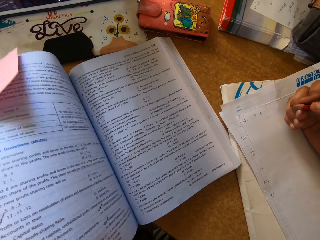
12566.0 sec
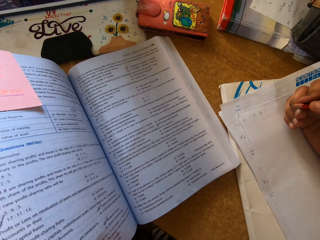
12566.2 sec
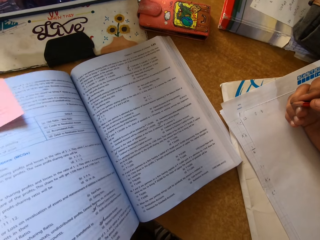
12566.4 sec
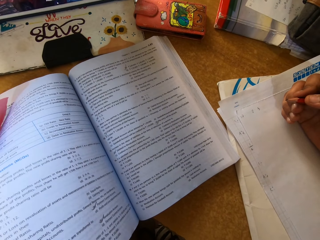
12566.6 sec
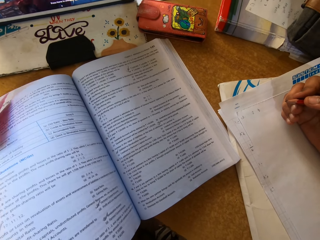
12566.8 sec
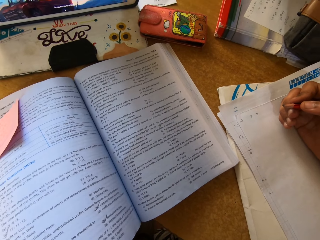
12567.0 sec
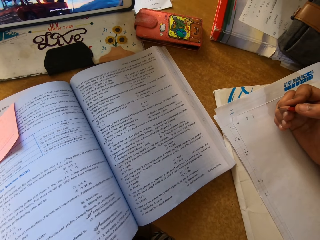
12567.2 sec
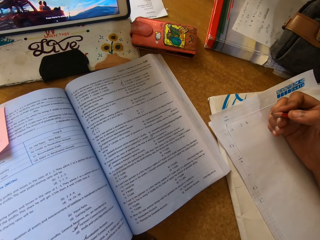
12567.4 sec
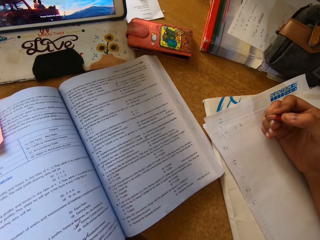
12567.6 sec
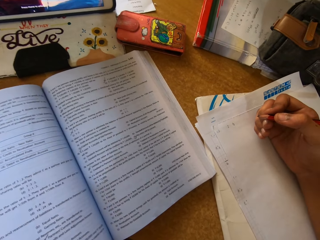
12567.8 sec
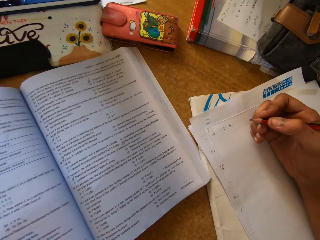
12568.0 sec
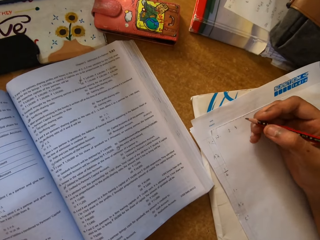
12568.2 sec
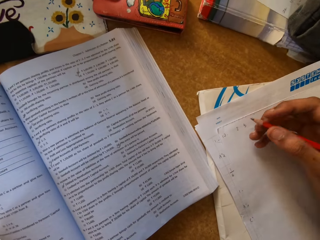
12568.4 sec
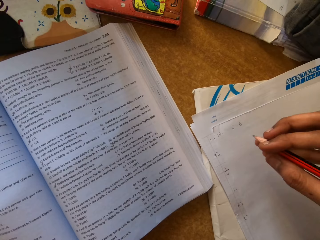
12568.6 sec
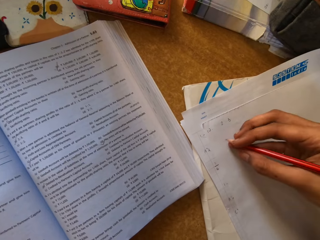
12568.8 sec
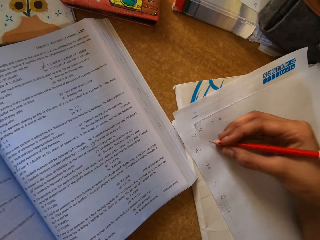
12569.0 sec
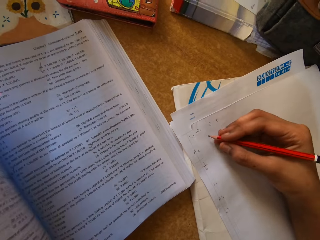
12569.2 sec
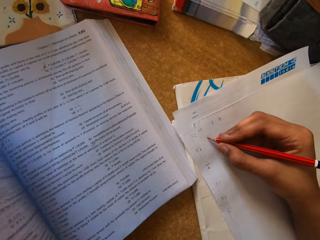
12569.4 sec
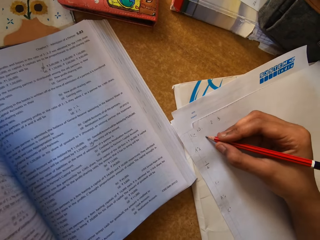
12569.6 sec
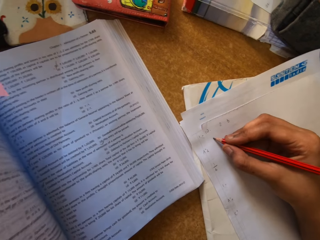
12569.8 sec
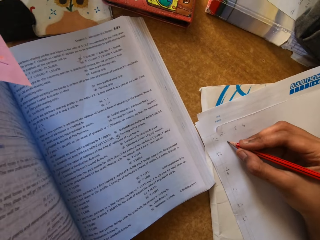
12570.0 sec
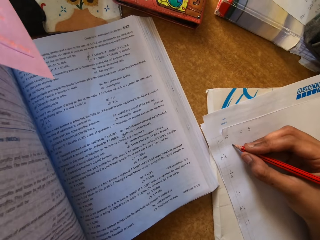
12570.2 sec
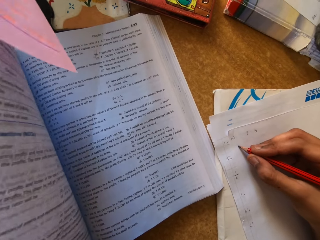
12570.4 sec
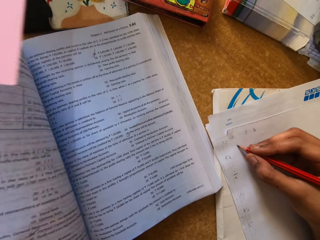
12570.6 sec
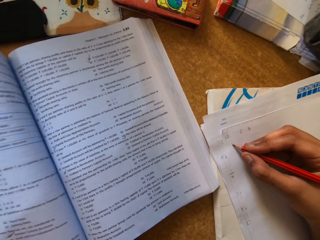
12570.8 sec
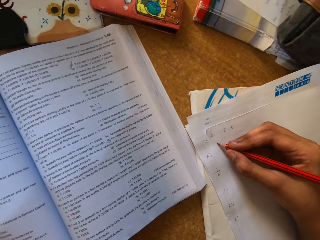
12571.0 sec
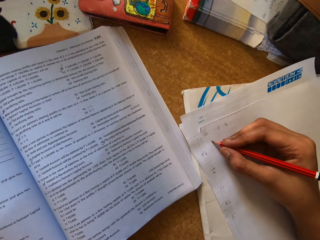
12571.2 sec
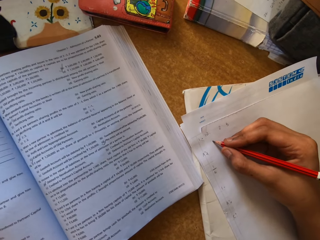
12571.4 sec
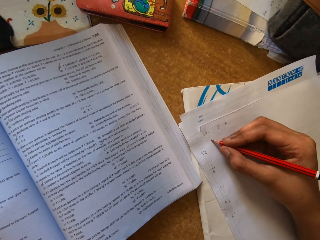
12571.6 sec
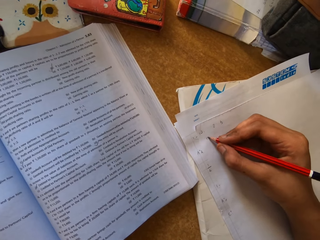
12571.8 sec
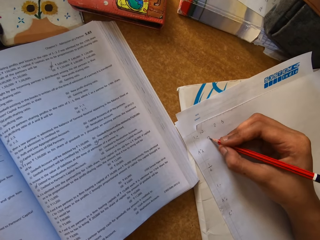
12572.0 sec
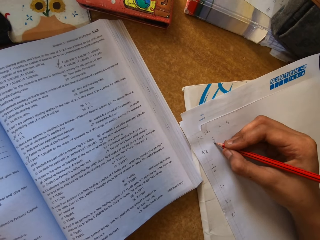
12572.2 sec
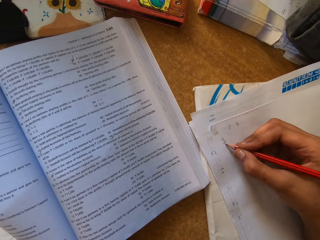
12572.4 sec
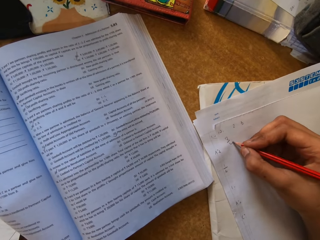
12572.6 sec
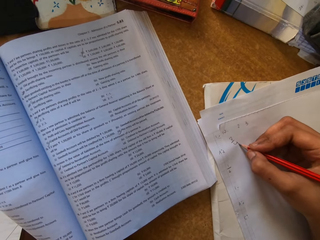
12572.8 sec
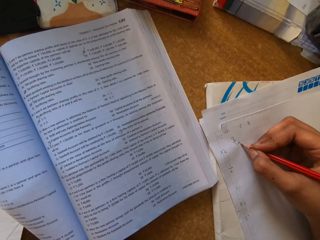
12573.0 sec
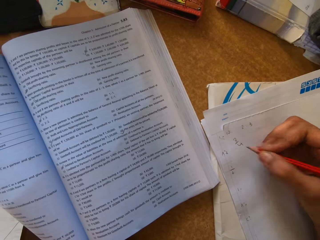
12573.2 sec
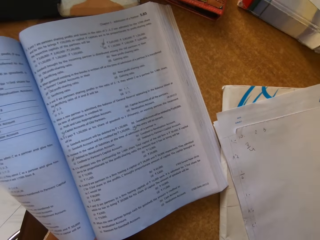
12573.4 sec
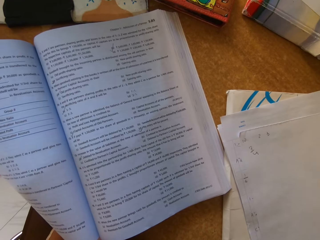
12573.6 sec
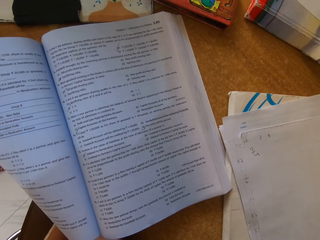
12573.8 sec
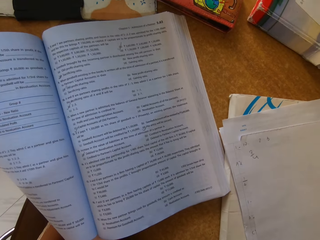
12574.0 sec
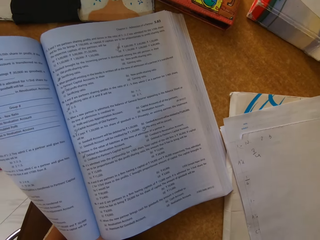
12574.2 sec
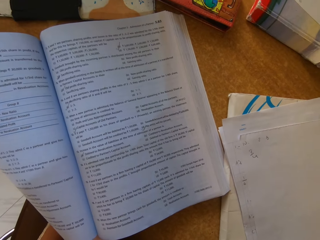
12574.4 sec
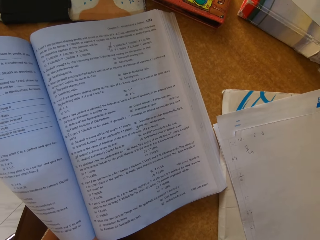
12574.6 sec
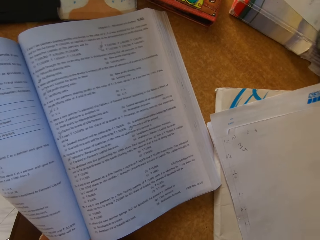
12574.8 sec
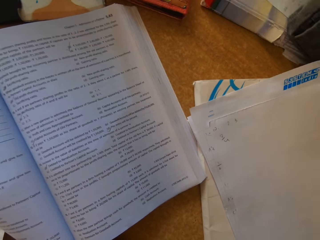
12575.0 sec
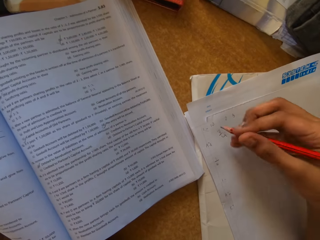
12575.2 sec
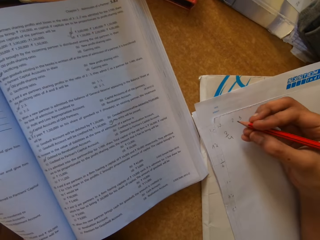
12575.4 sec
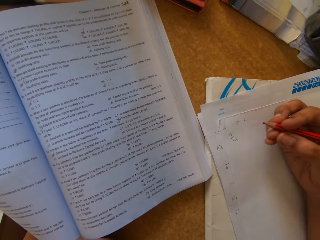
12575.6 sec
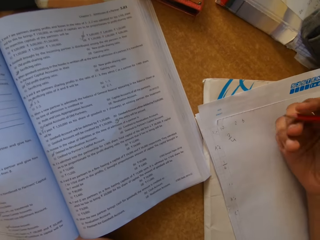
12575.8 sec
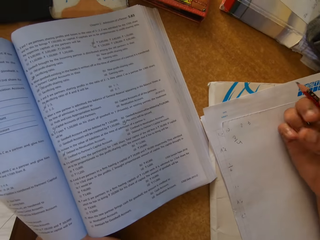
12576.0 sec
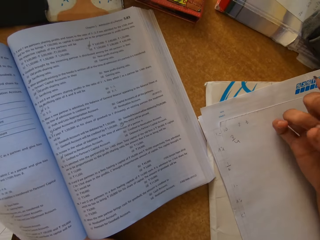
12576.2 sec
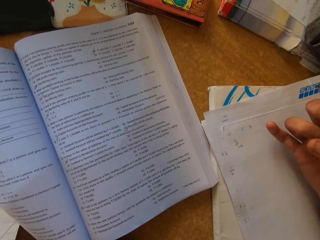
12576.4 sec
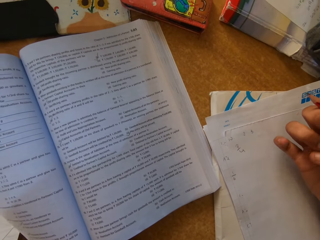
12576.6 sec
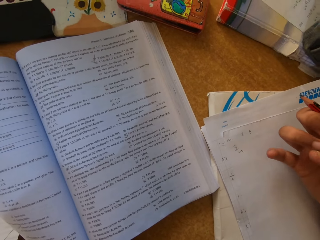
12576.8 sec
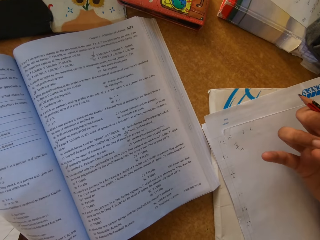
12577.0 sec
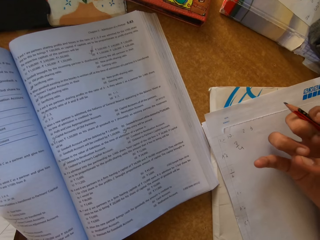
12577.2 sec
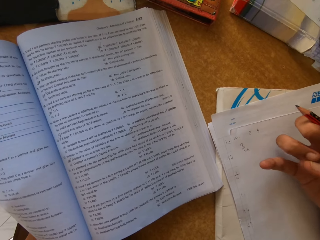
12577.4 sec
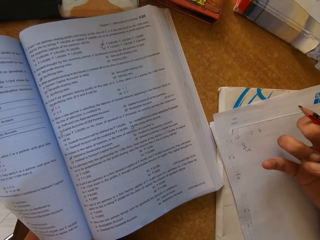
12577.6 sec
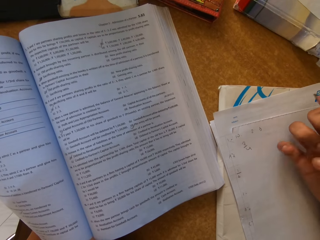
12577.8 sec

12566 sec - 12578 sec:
The camera wearer moves the pencil. They place their hand on the paper. They write on the paper. They lift their hand up. They move their hand down. They place their hand on the paper. They touch the fingers.

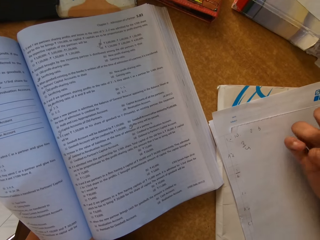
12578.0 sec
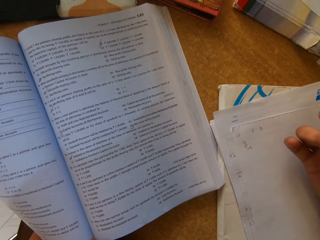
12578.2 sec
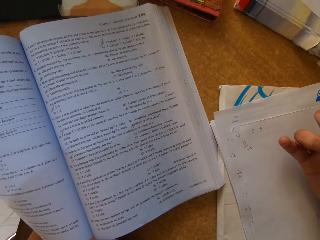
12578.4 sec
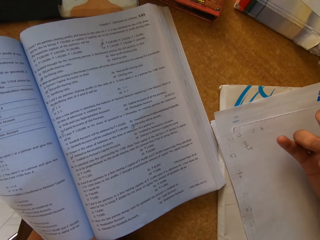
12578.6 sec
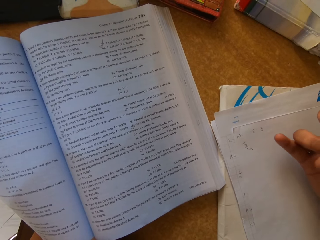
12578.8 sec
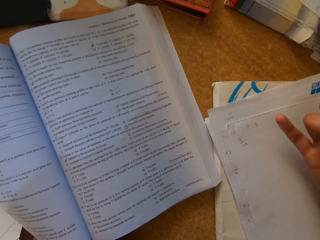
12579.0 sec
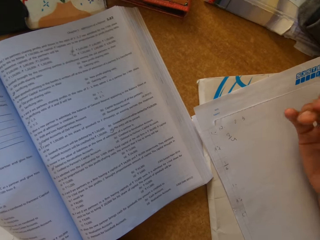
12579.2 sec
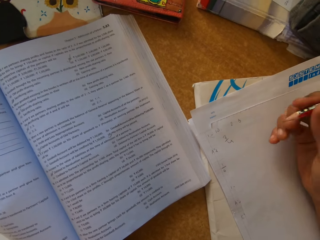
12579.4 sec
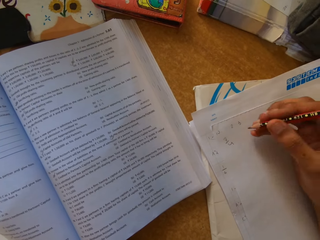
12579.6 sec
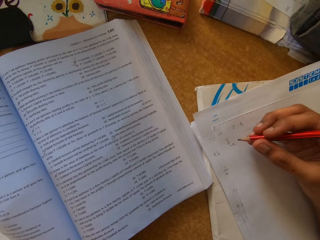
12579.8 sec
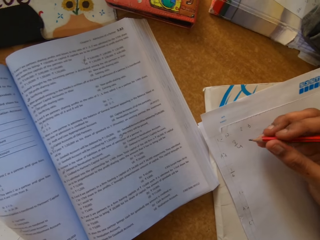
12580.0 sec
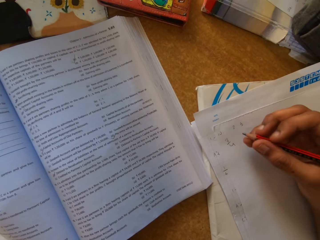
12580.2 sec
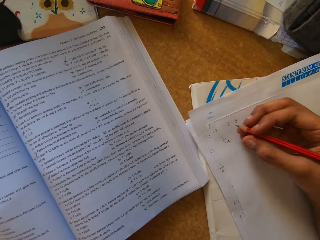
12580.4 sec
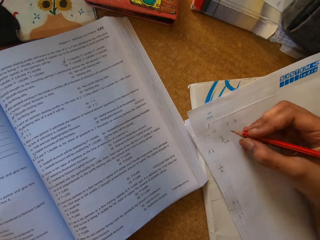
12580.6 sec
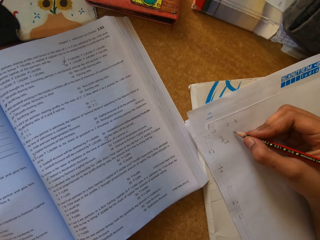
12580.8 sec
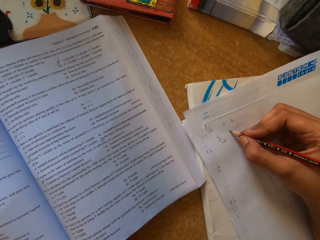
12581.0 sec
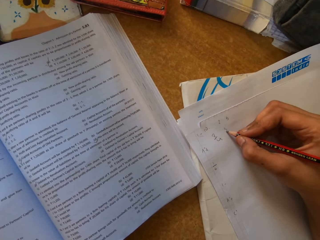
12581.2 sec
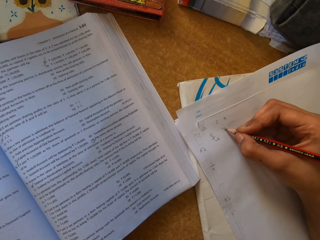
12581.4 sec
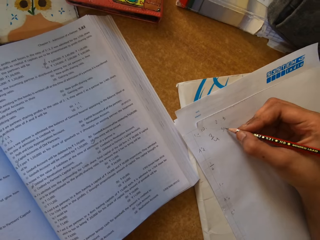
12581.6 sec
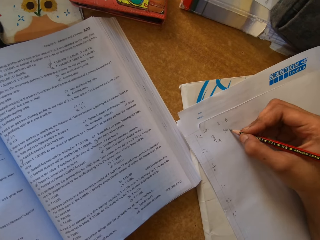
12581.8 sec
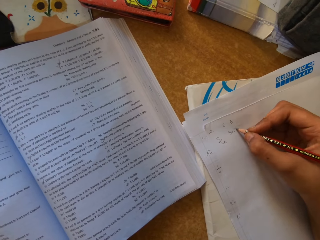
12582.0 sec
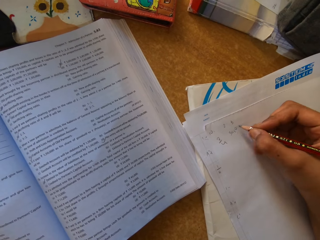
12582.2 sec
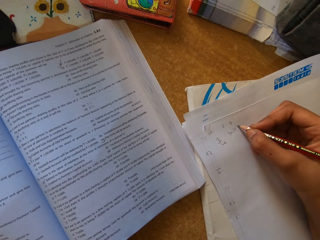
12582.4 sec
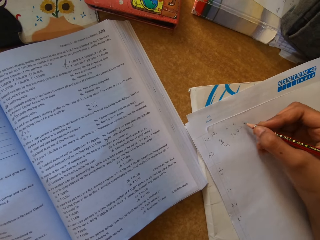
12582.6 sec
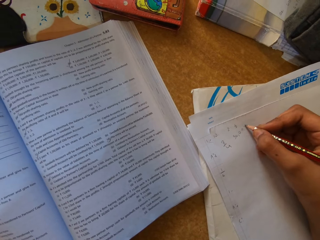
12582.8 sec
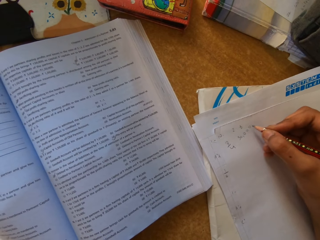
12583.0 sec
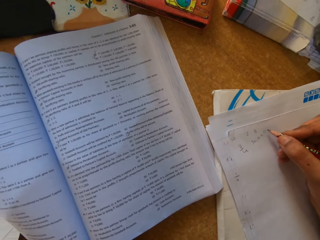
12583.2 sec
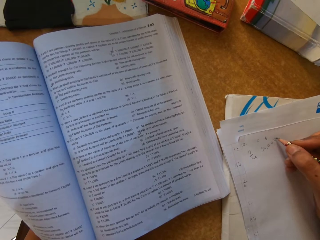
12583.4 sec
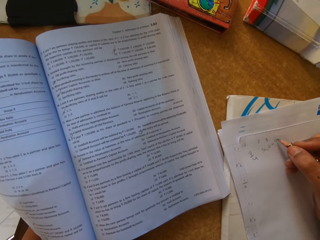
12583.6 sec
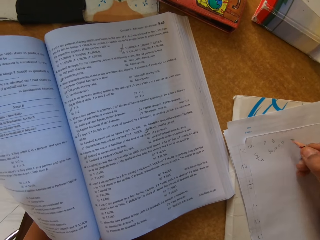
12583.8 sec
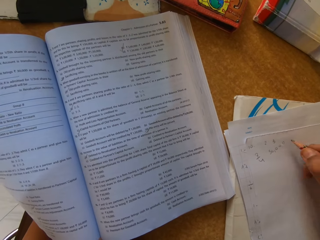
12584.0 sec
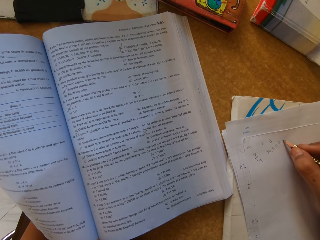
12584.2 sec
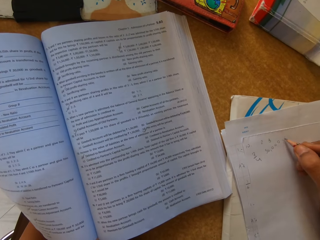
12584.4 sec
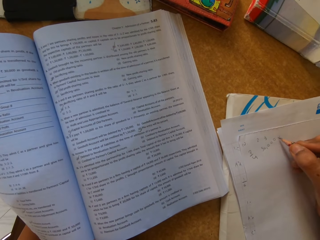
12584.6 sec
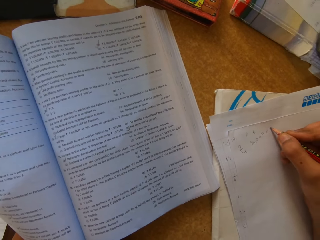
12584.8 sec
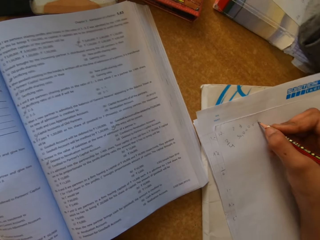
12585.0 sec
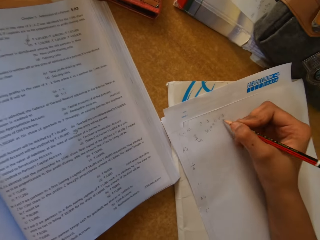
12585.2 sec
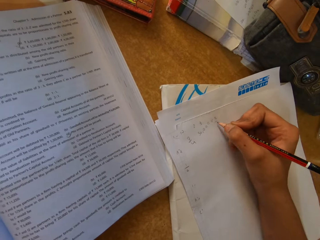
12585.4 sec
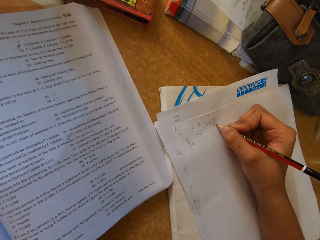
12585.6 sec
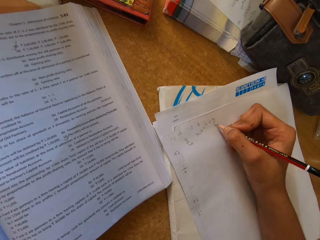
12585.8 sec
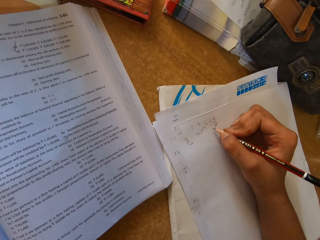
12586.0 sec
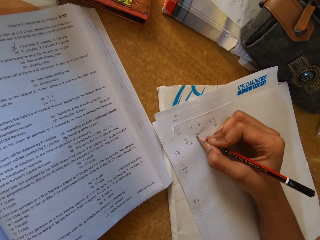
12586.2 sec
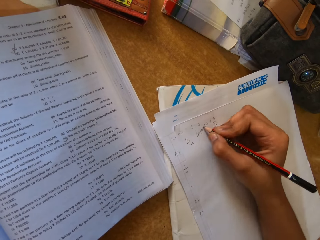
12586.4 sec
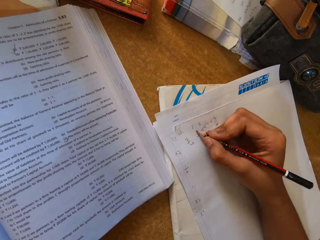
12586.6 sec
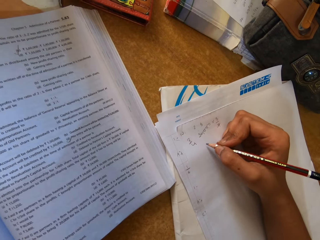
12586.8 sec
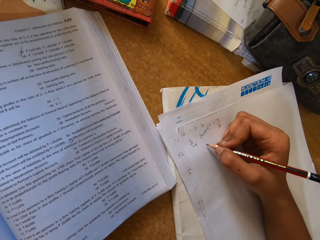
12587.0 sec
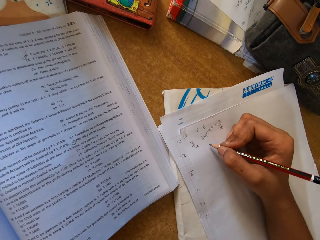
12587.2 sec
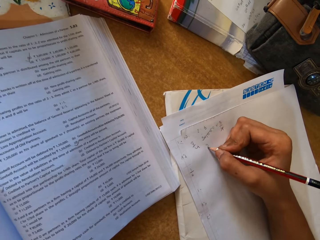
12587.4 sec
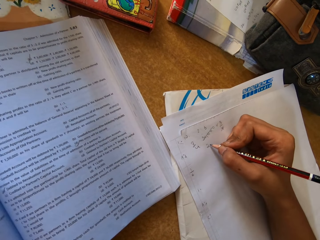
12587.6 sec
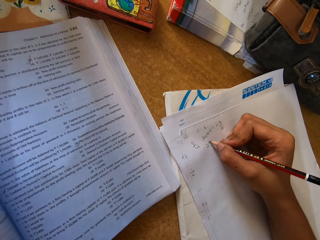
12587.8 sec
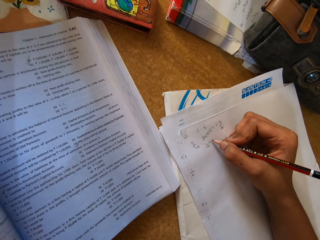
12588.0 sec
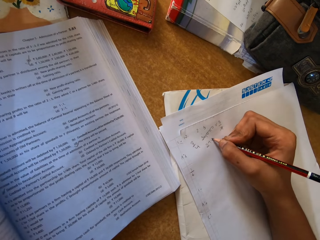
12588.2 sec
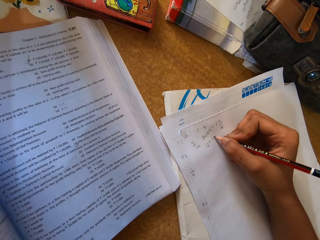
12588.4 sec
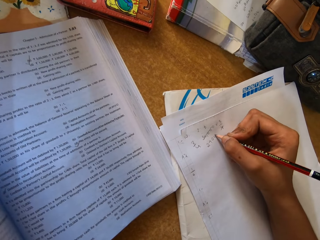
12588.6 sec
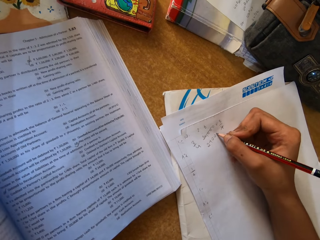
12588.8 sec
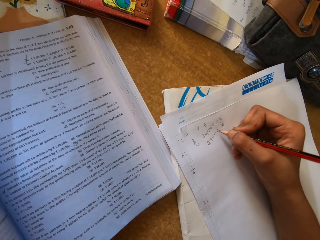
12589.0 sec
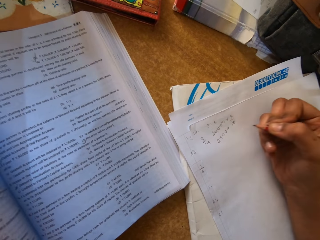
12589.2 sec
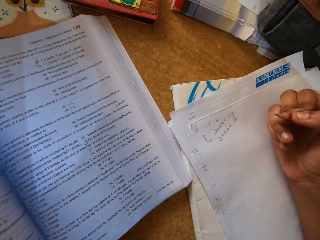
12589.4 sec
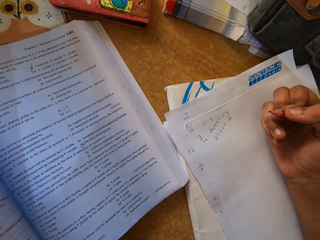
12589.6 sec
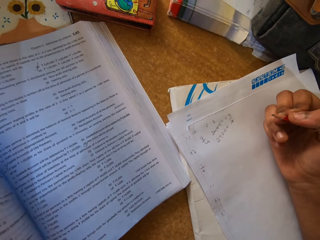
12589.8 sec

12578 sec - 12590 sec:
The camera wearer looks around. They move the pencil down. They write on the paper.
